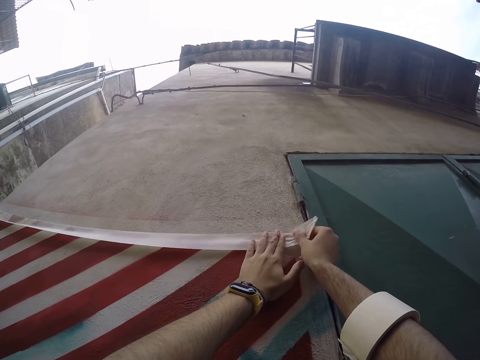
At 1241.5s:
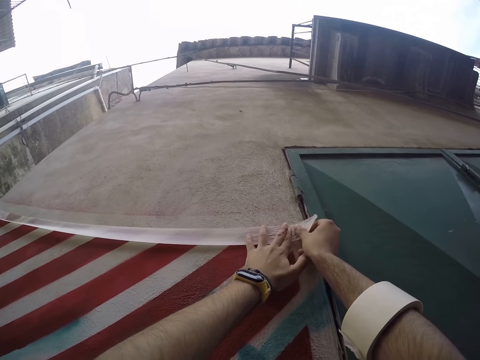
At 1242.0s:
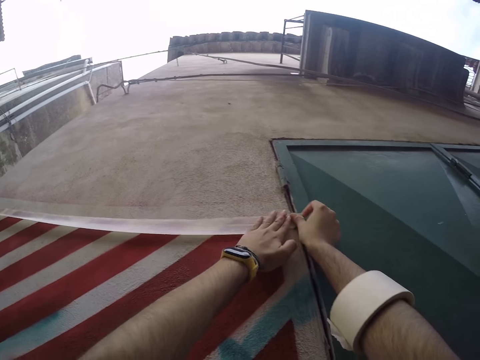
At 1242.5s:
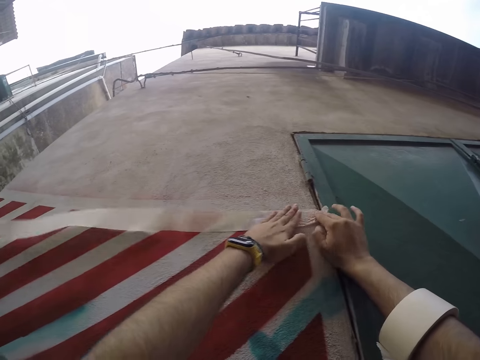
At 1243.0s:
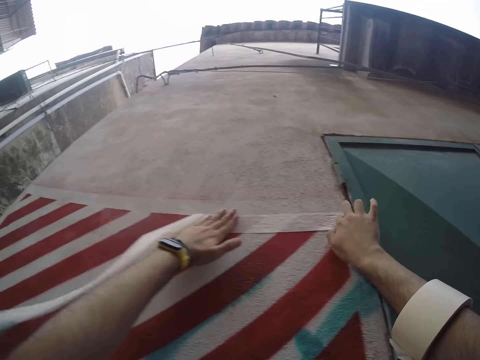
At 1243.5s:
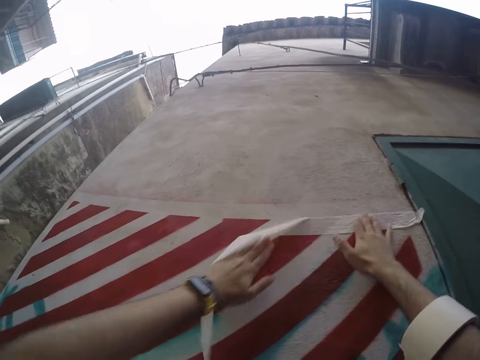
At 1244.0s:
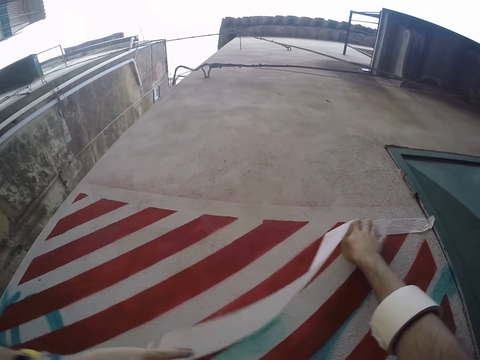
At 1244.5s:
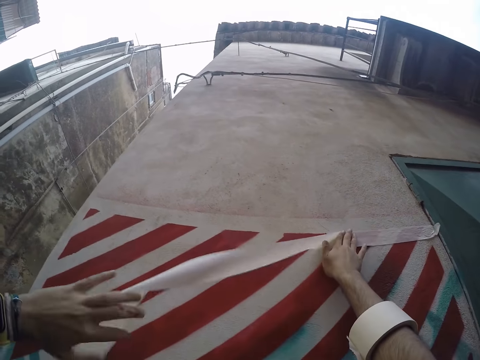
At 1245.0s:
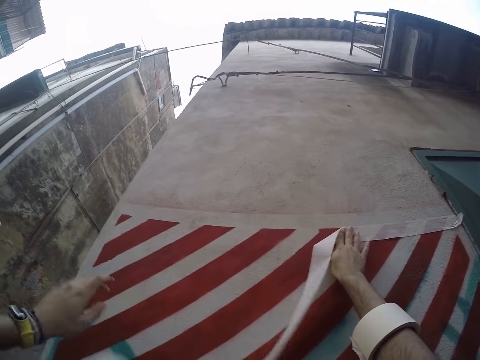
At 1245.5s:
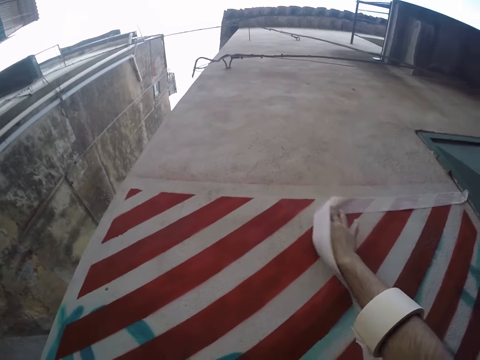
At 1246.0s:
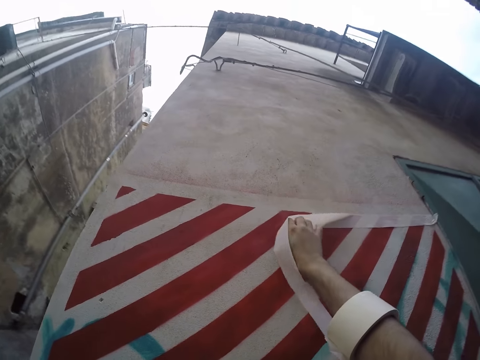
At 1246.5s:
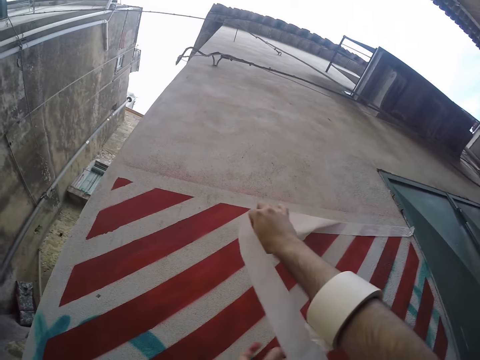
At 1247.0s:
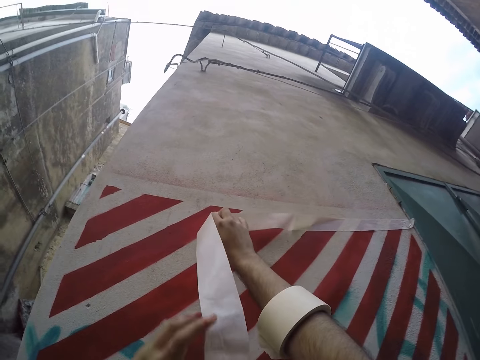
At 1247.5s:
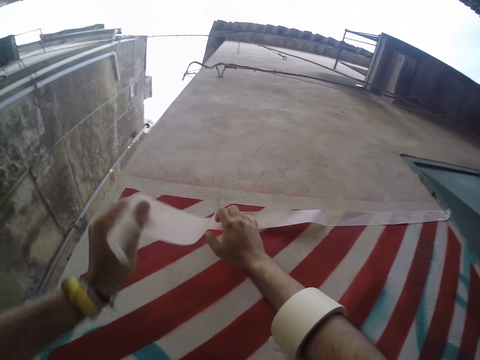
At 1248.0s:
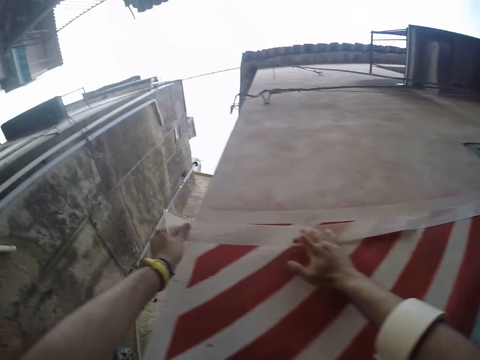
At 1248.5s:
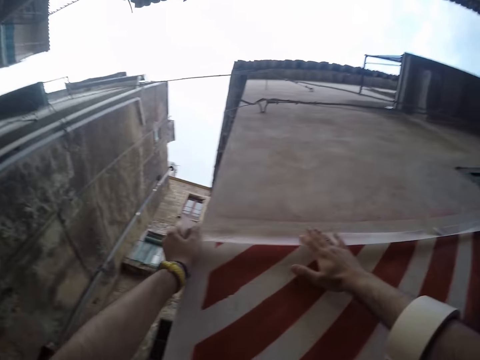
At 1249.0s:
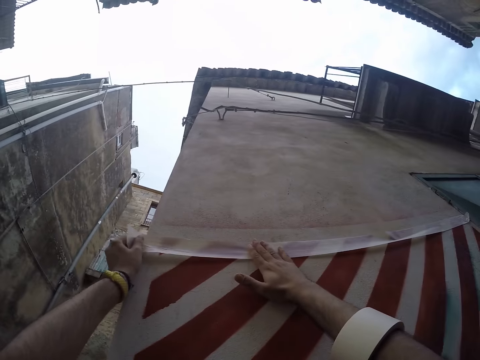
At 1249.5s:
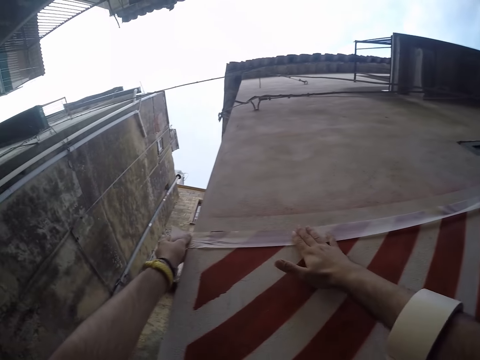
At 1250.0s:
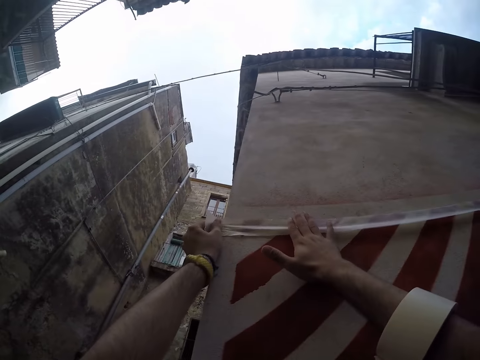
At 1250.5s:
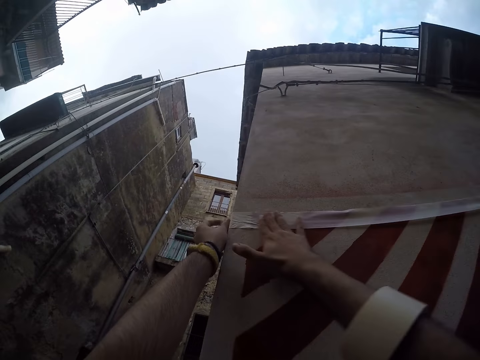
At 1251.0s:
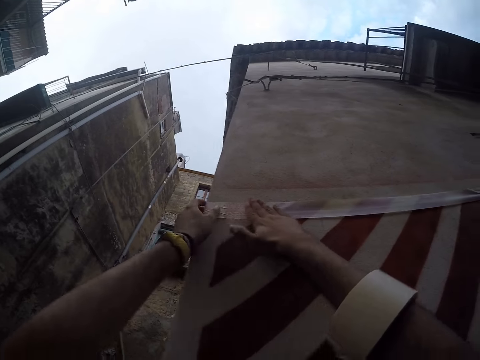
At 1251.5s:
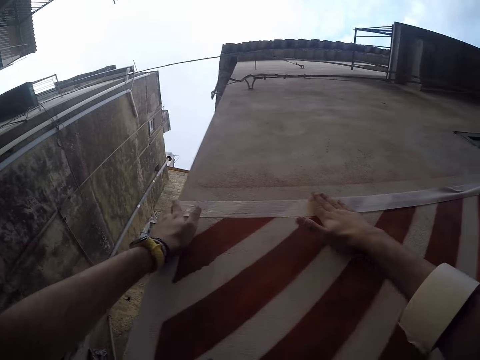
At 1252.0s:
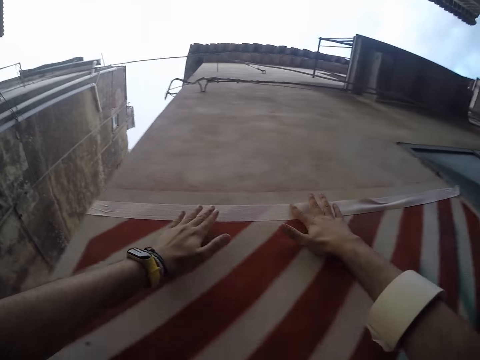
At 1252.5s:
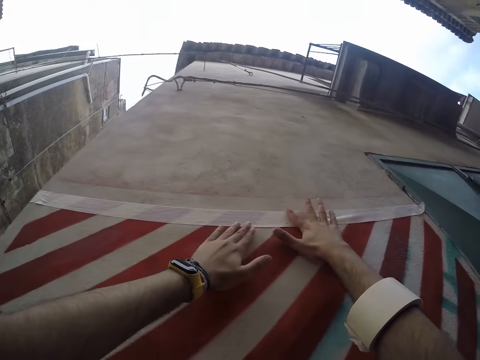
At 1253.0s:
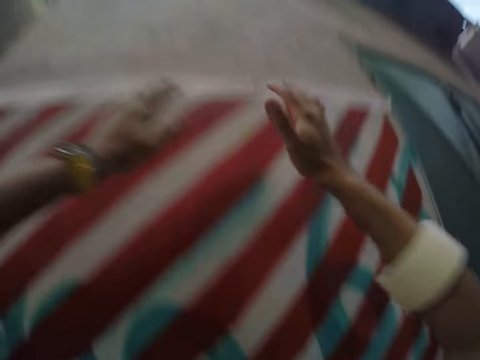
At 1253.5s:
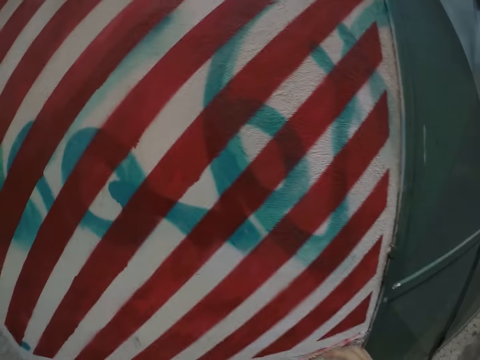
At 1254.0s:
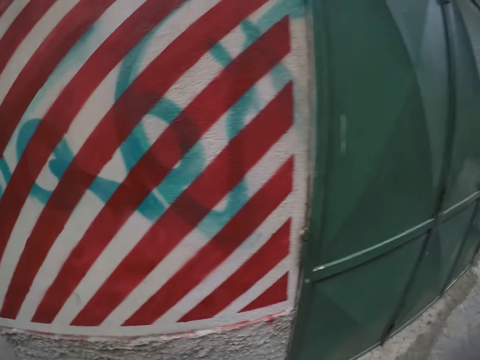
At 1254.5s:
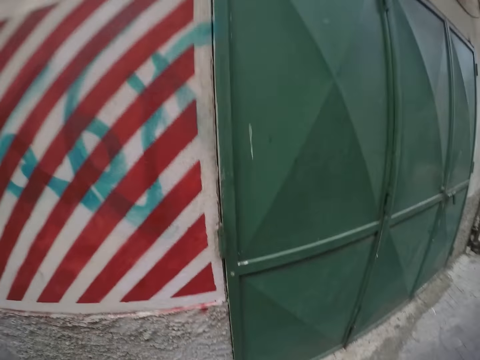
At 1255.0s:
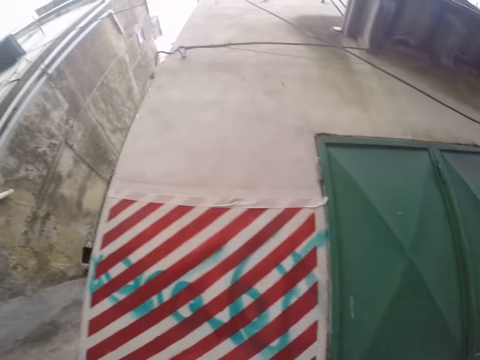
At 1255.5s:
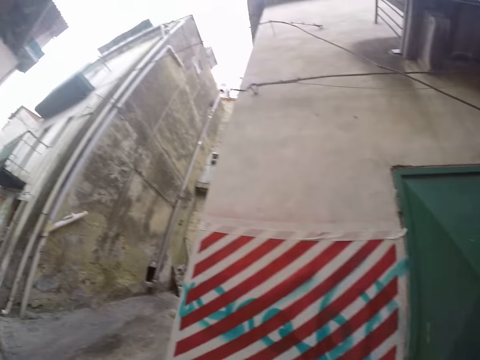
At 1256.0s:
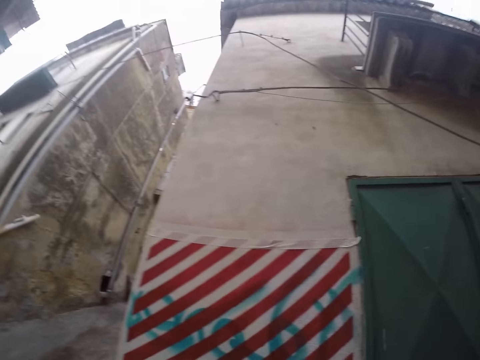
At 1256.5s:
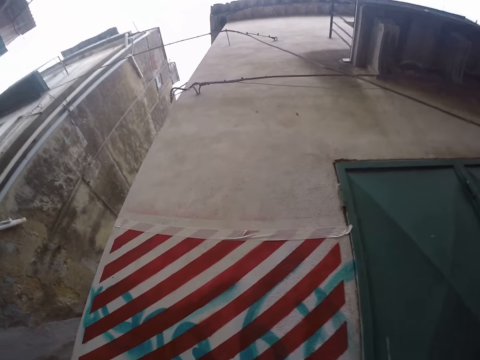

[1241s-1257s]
The camera wearer stares at the wall.

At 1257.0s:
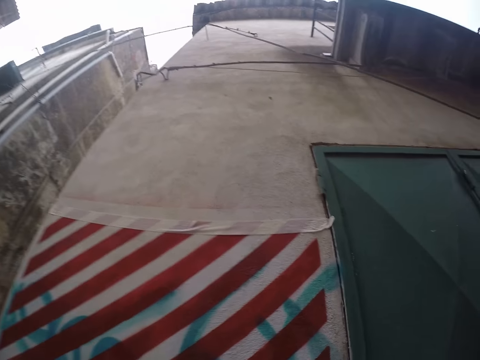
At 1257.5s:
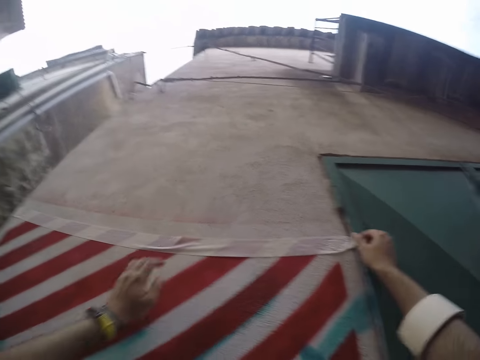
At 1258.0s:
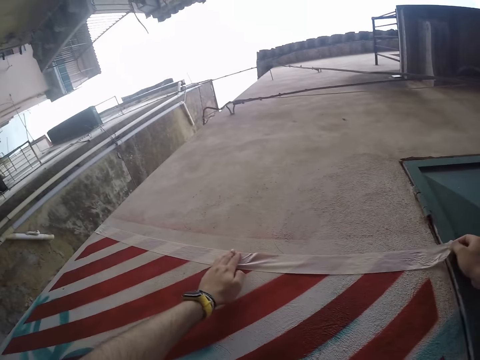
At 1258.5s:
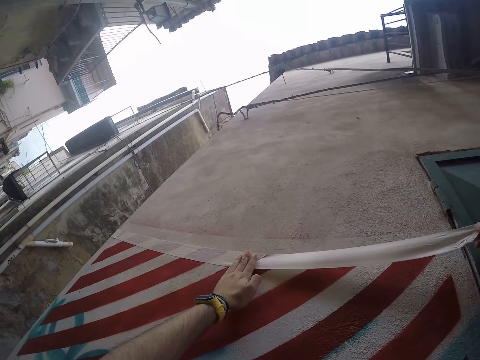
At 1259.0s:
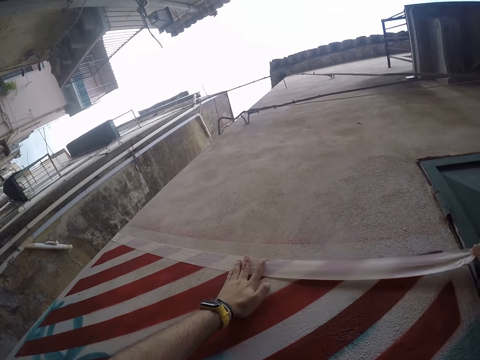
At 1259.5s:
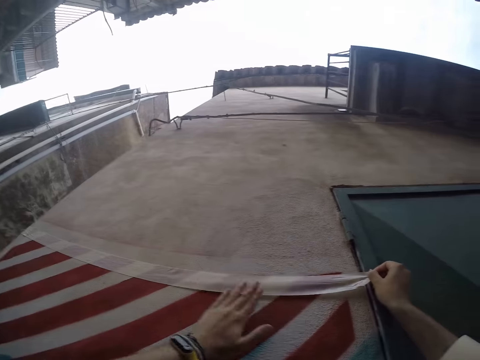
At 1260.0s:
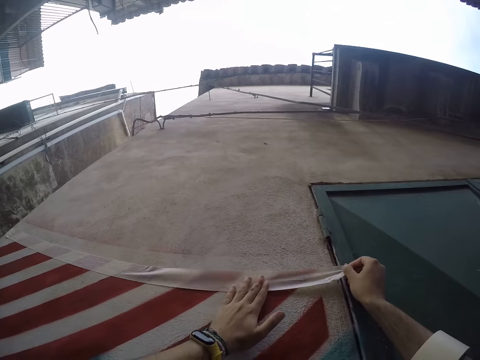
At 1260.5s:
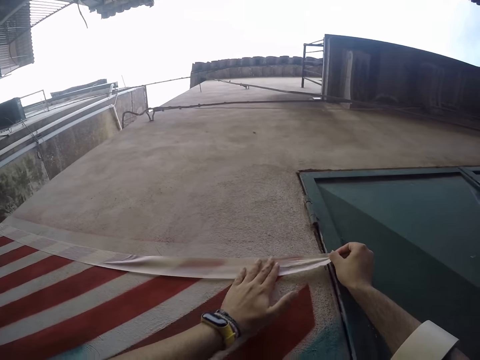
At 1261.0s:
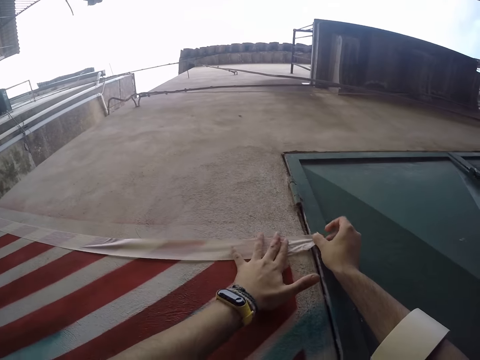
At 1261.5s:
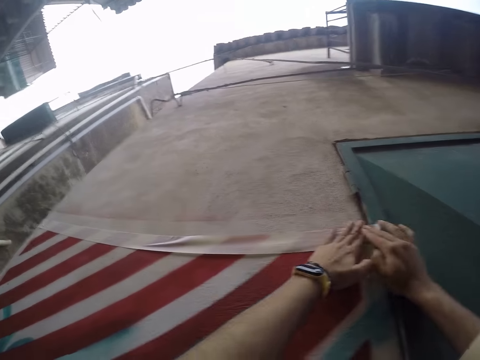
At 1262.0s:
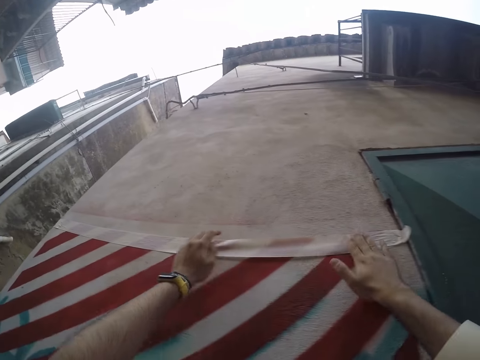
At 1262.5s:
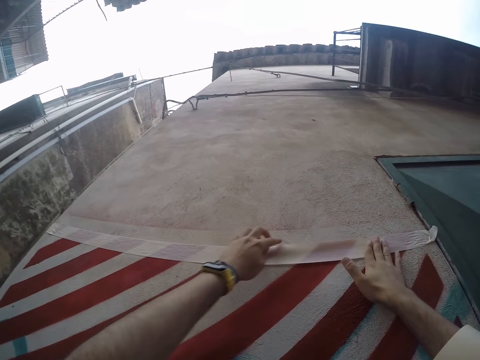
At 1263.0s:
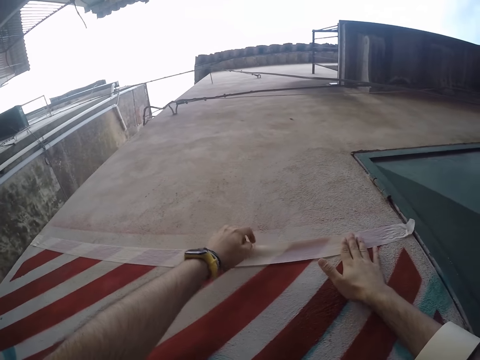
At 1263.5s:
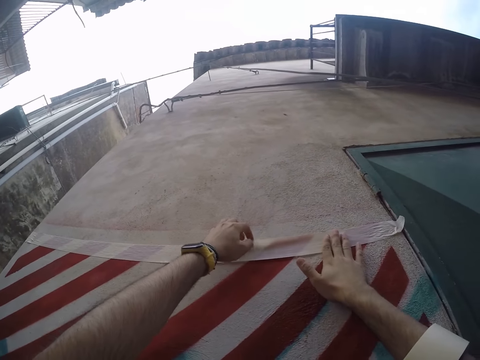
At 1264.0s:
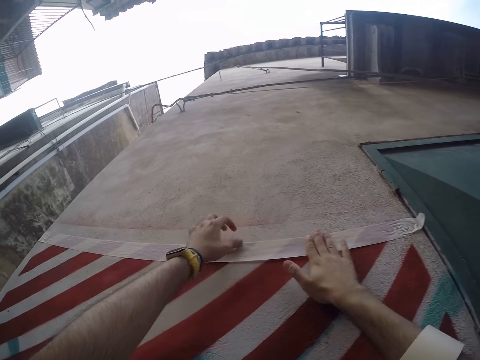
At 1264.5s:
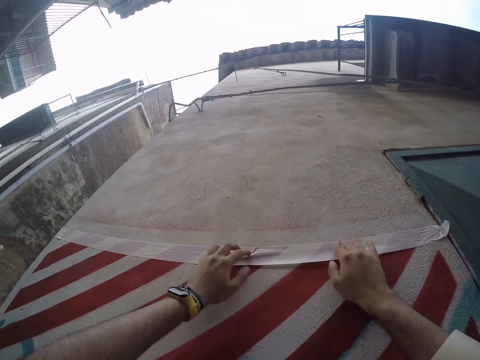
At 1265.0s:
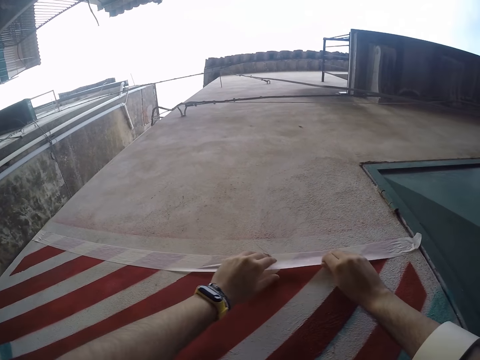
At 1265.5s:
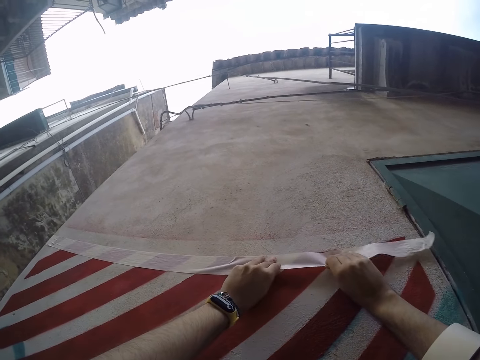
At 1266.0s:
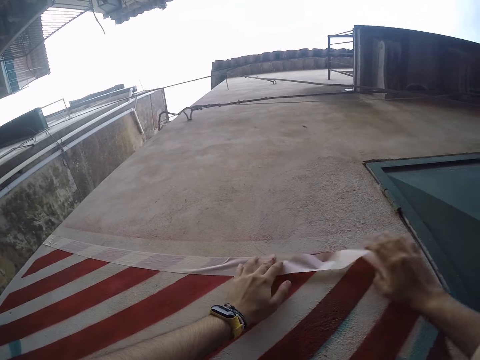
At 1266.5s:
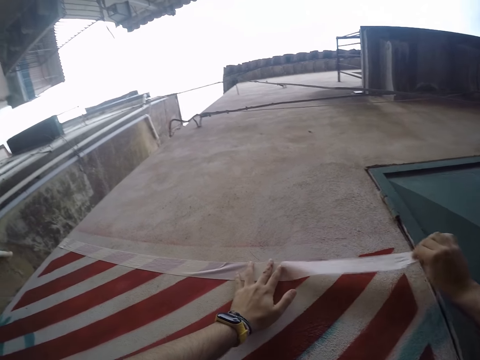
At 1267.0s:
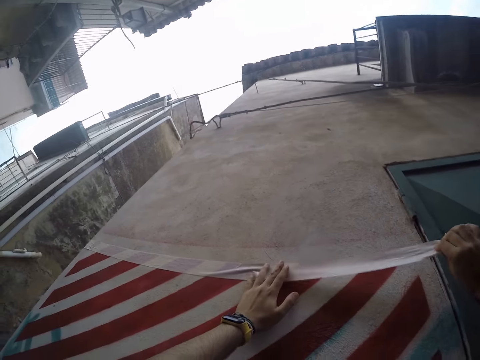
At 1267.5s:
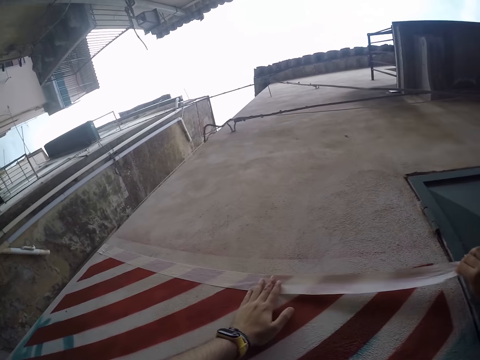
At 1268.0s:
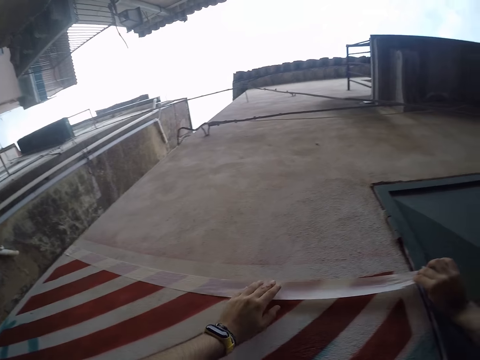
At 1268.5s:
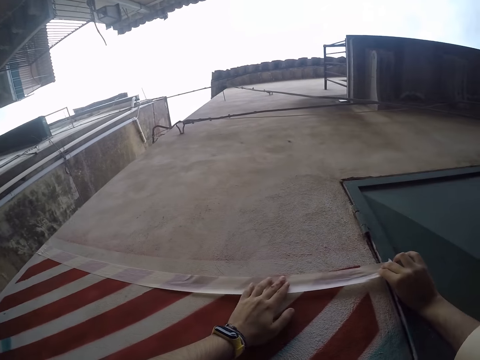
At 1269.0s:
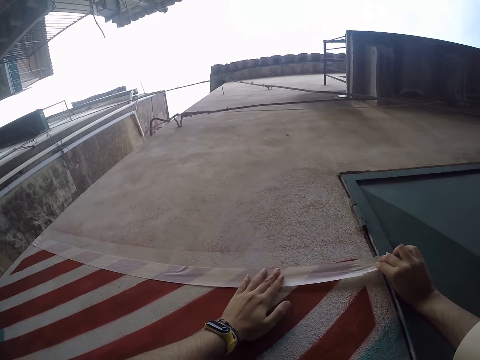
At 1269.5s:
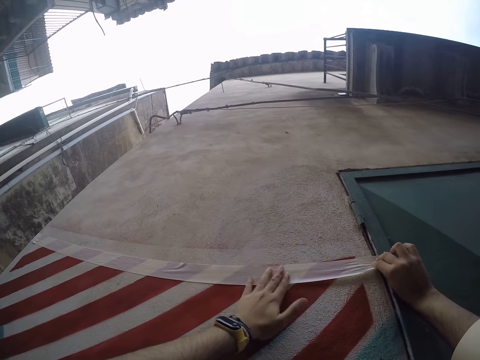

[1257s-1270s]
The camera wearer adjusts the masking tape on the wall with both her hands.
